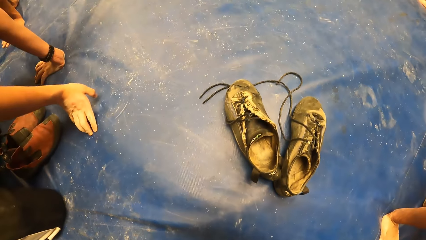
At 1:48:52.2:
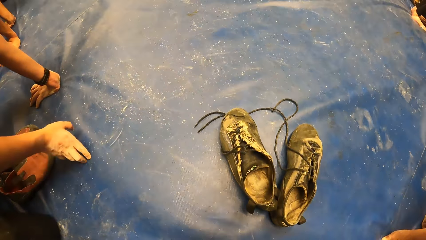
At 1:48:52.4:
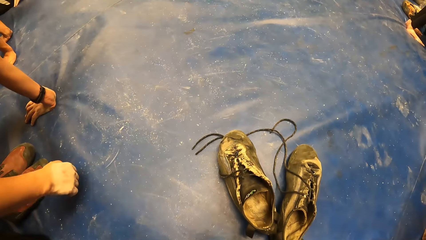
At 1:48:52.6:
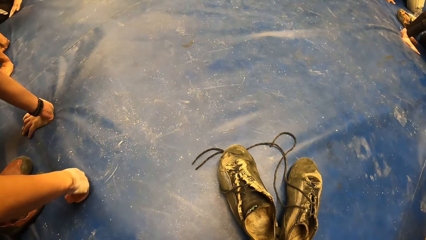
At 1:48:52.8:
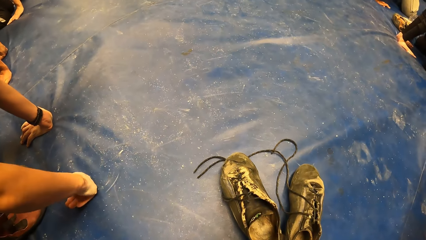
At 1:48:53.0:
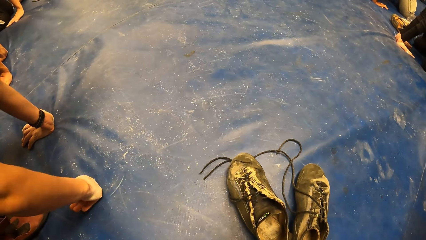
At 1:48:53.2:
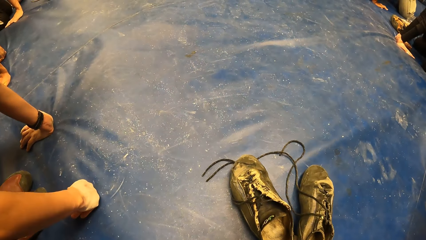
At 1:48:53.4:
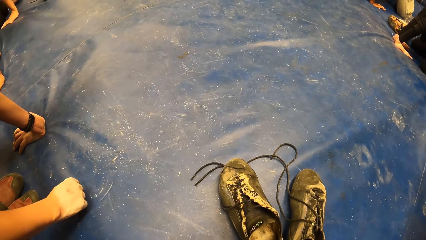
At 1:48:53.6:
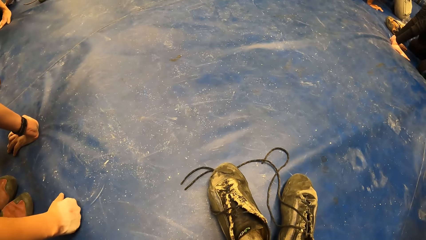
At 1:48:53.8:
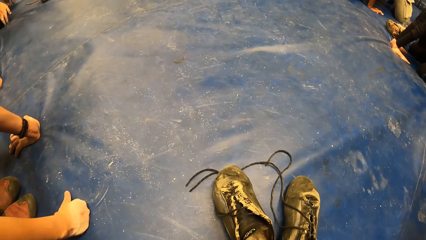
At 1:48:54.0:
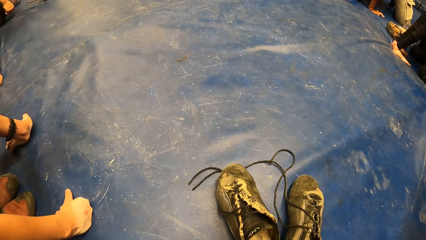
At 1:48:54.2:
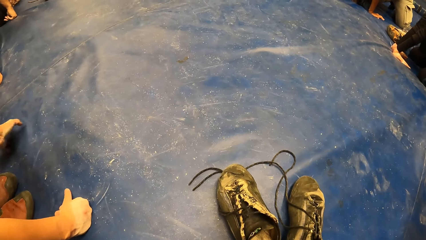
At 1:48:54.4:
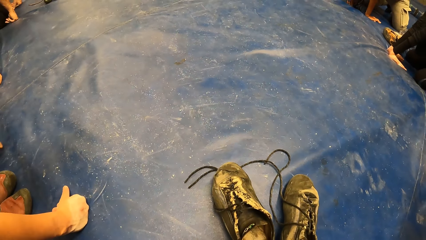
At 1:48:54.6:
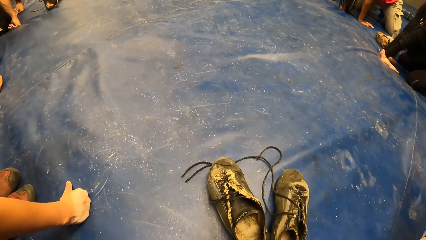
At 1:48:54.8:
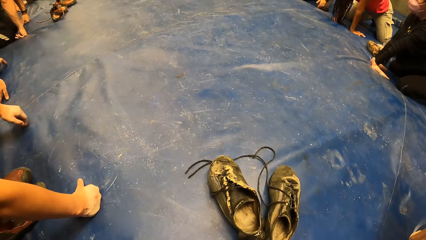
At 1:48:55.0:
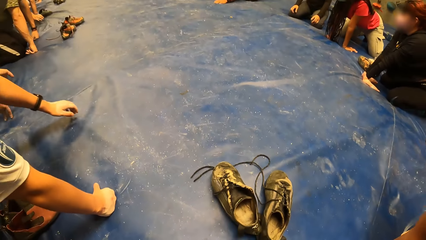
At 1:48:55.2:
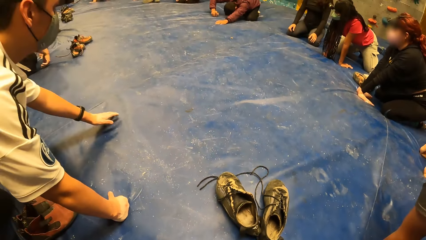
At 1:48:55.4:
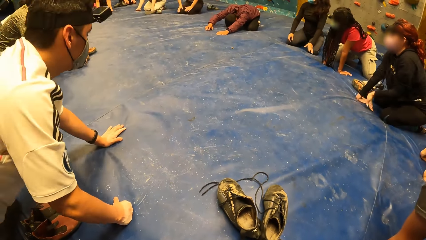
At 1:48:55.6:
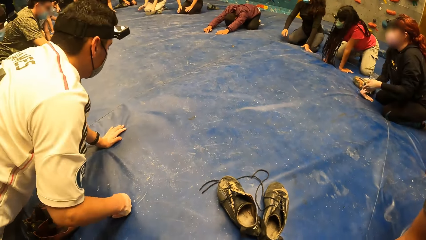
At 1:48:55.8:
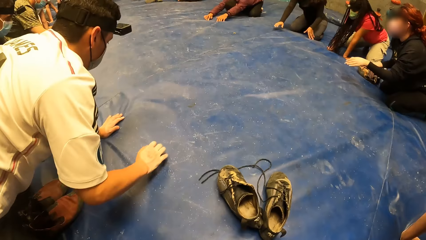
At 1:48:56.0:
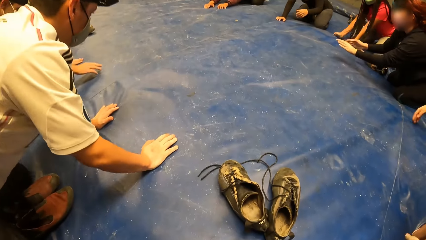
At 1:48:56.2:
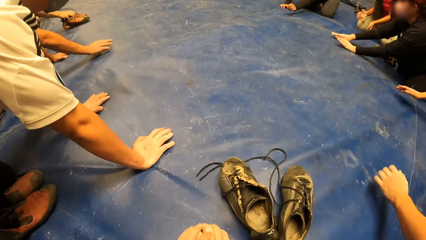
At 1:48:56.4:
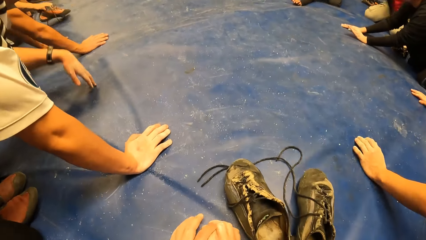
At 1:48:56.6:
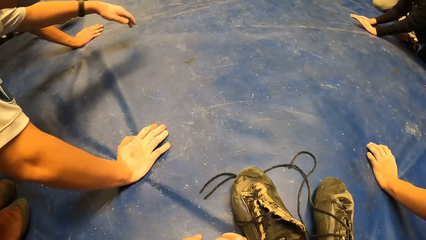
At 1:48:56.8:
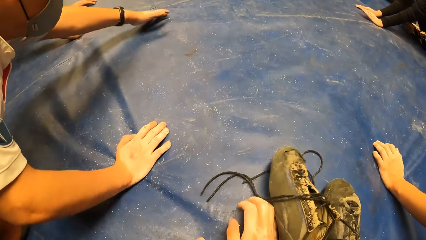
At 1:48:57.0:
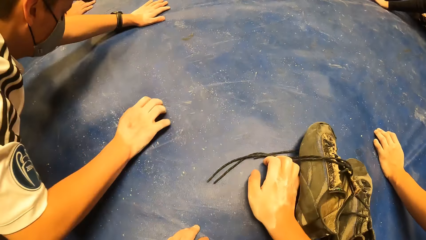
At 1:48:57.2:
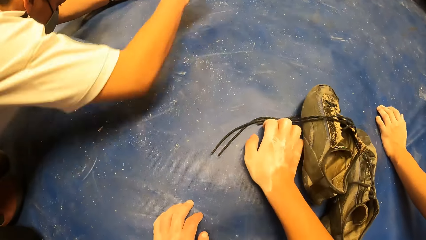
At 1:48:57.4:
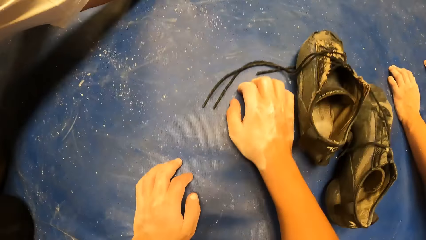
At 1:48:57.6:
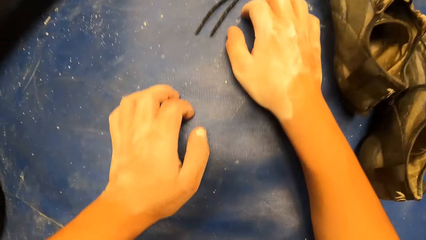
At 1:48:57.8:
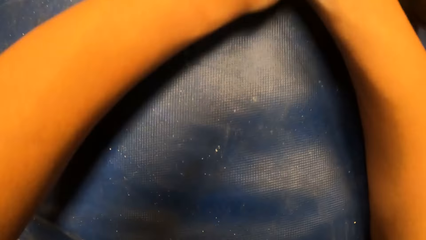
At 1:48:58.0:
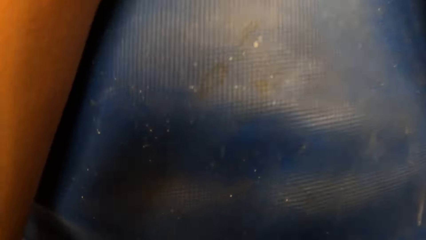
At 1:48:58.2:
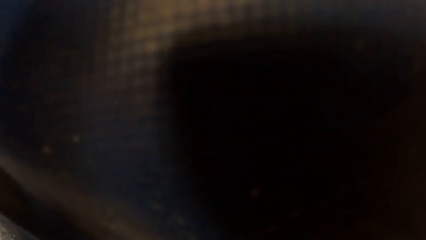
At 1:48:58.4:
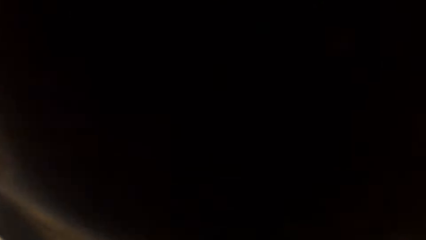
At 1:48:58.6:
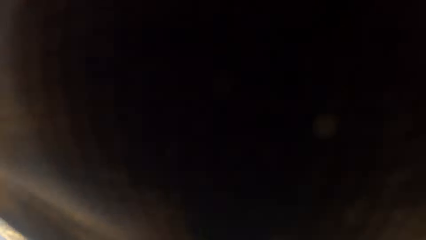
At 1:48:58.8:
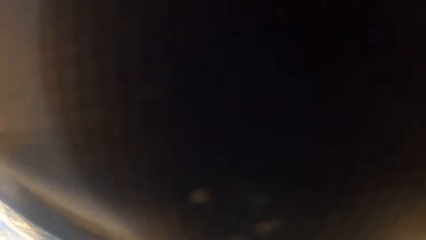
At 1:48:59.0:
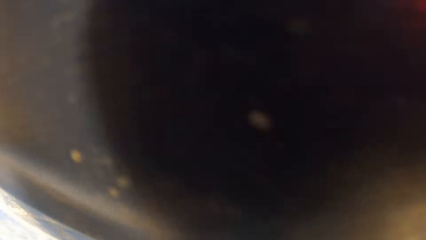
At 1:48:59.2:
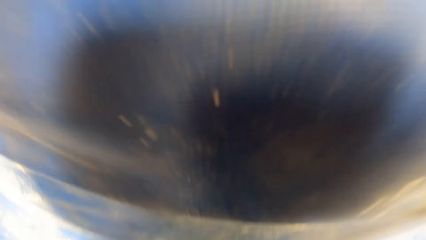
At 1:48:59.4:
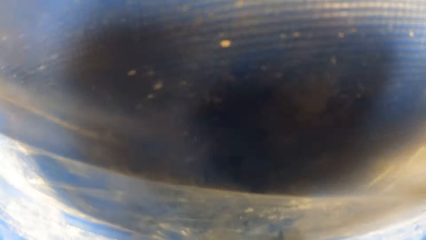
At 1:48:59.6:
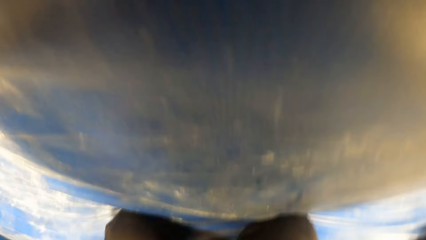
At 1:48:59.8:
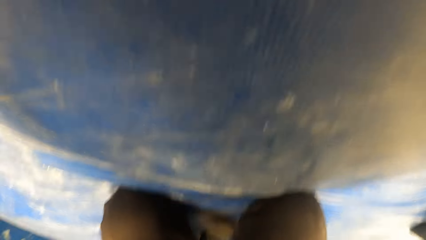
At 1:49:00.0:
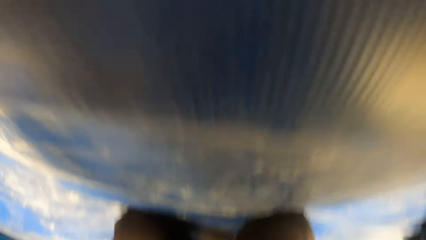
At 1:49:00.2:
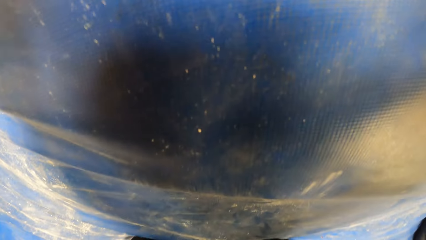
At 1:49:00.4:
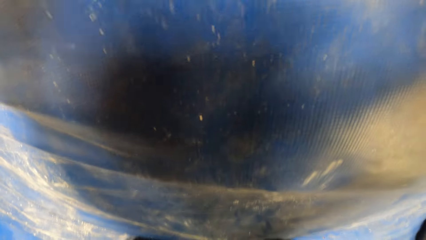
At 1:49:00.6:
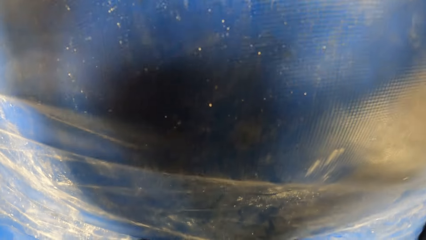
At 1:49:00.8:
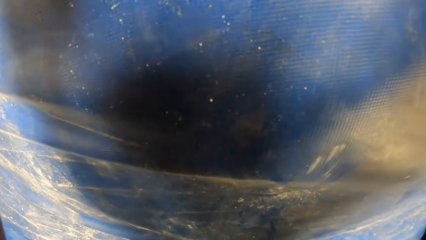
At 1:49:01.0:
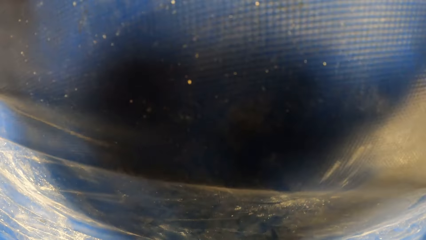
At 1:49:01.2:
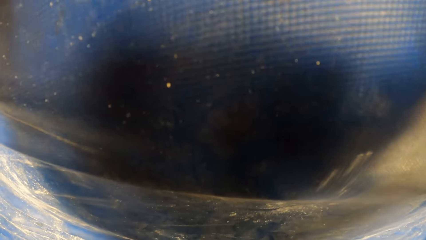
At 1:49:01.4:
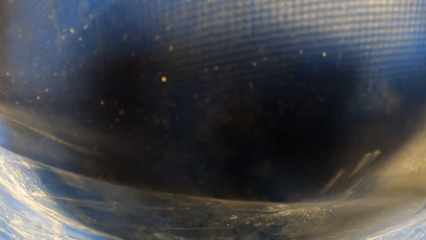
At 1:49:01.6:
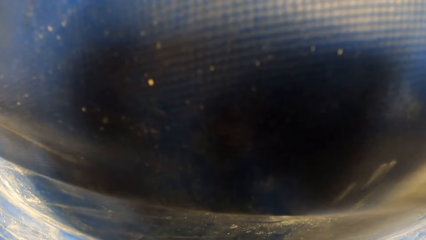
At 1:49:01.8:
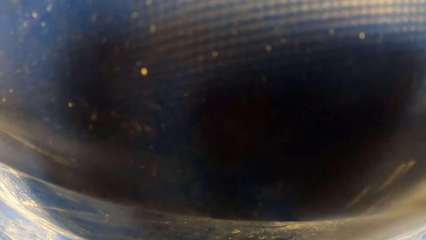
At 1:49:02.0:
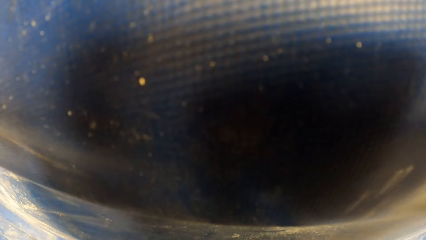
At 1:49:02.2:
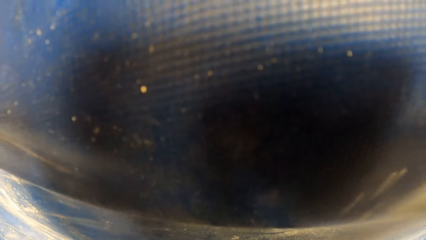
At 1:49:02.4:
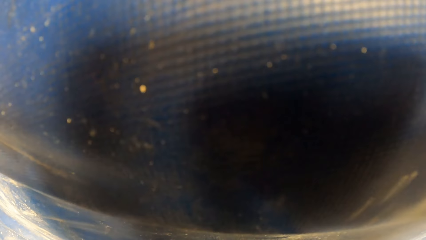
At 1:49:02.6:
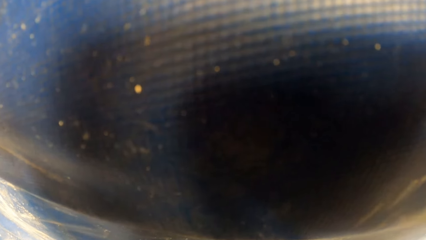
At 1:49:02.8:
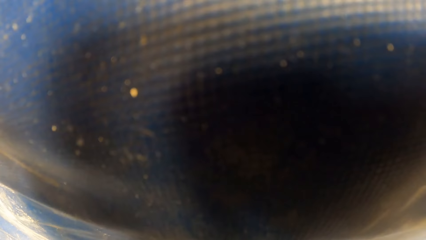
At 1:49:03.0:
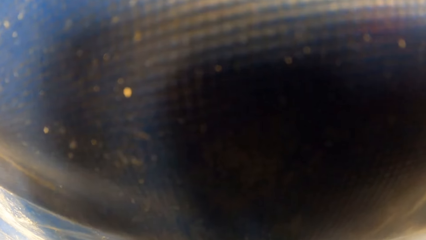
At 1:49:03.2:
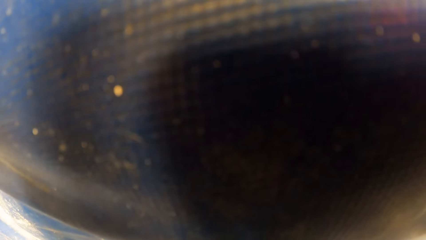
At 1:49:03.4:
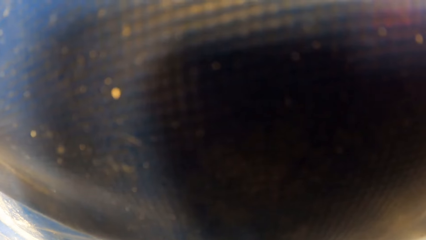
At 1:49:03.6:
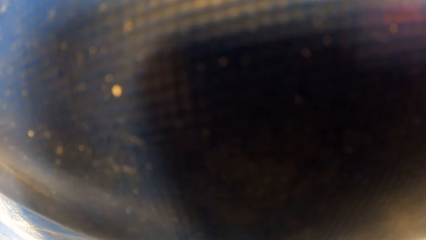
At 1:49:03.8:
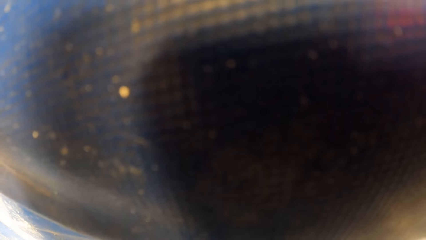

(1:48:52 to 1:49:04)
The camera wearer looks around. He moves a shoe on the floor with his right hand. He stretches back.

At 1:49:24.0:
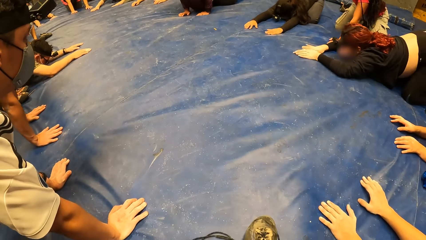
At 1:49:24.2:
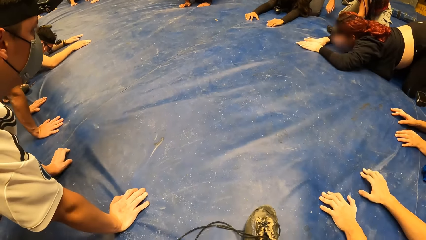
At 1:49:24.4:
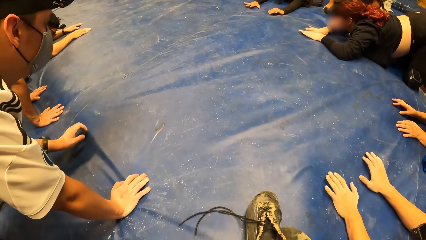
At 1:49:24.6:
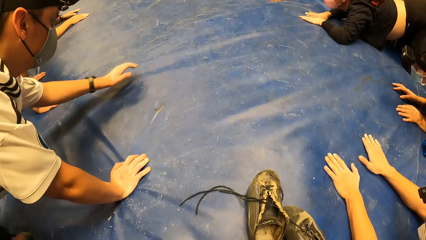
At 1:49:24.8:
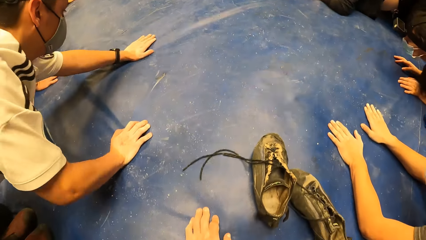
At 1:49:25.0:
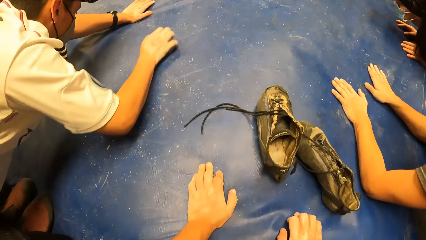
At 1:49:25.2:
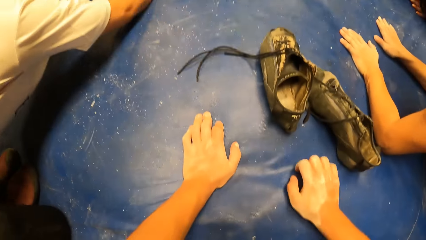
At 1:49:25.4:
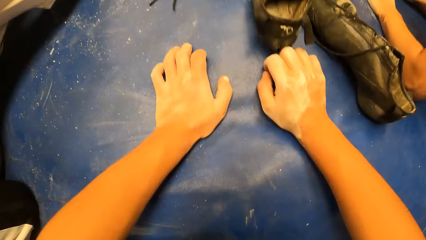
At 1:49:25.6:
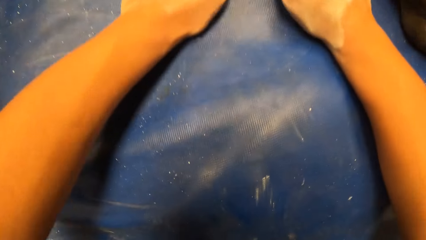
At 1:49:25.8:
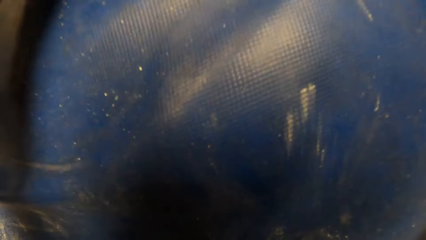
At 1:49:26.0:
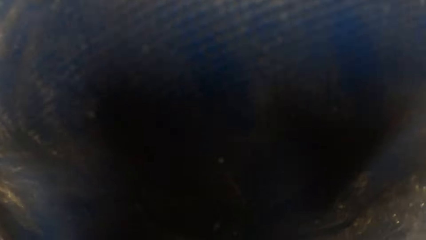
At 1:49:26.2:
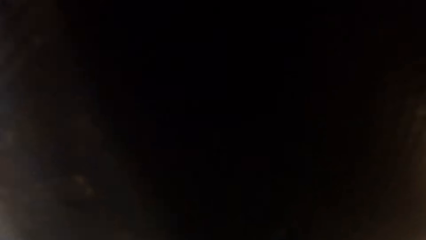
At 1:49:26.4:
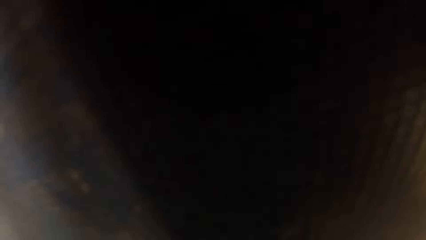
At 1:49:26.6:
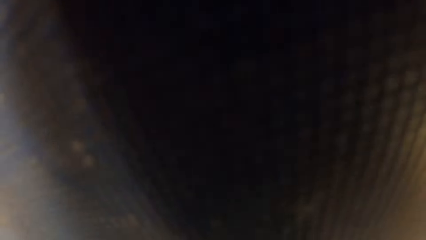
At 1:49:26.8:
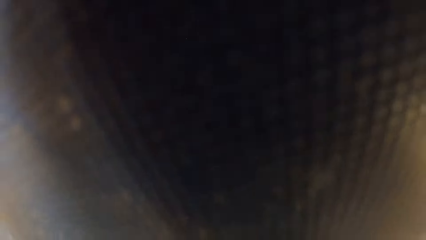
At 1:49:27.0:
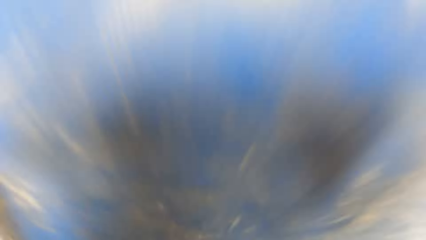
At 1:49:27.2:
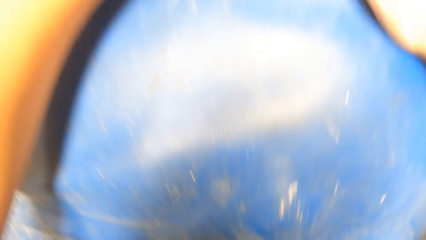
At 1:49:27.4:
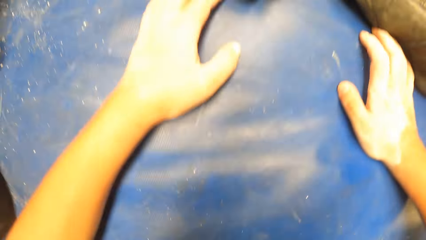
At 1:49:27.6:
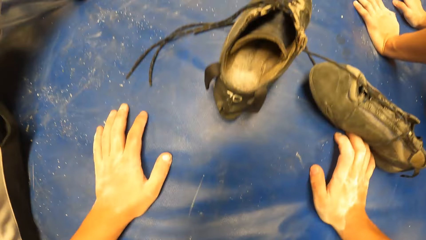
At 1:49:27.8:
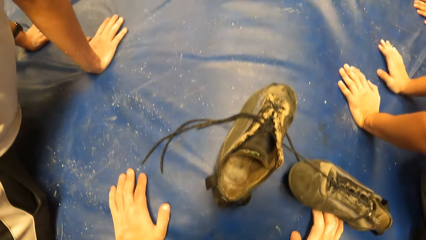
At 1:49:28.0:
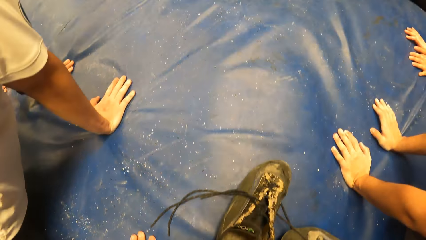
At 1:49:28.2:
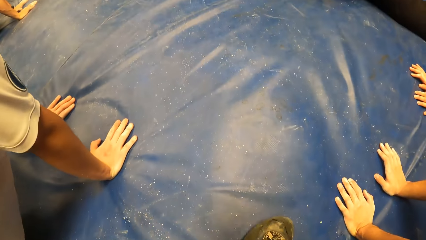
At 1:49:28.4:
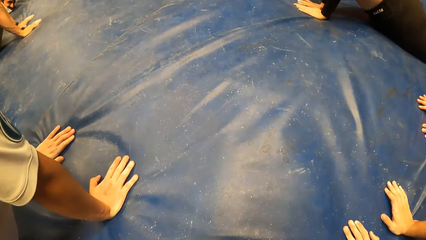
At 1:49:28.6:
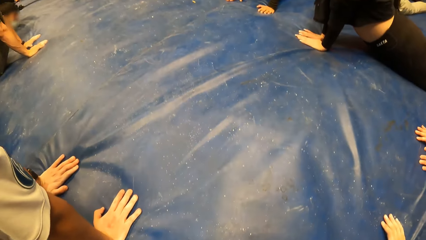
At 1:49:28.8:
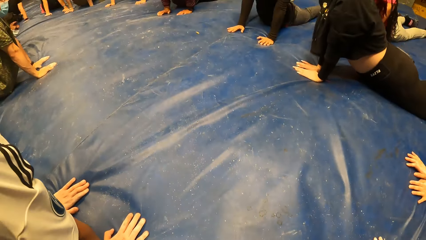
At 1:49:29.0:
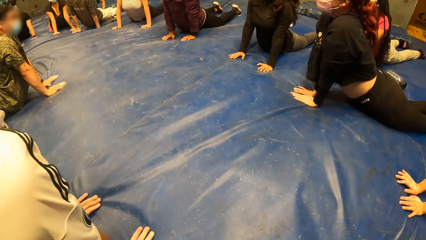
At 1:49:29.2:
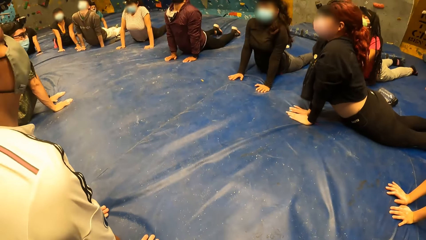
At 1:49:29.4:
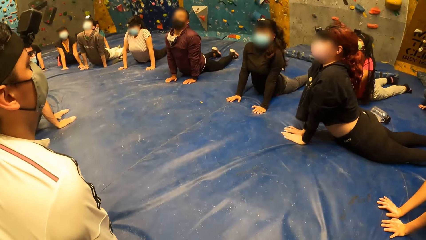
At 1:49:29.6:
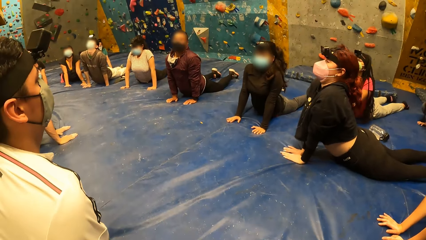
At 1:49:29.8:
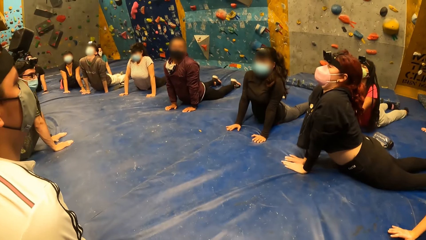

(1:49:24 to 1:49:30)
The camera wearer does yoga stretches.
